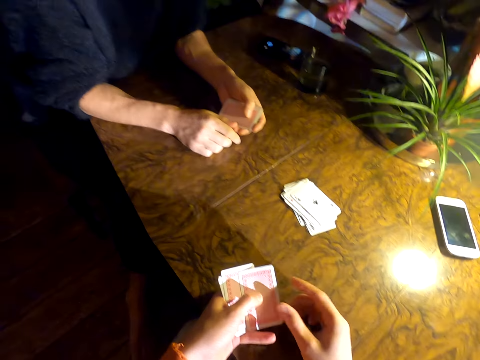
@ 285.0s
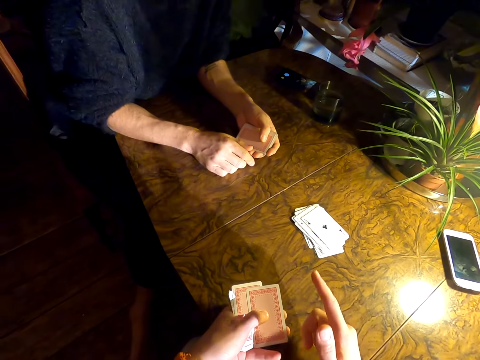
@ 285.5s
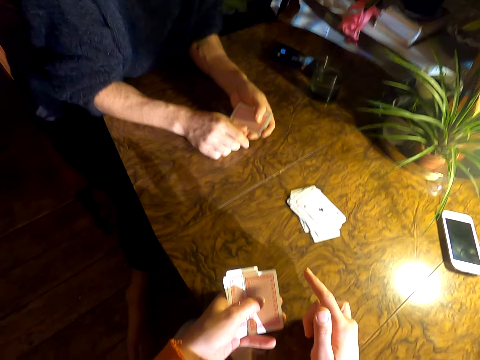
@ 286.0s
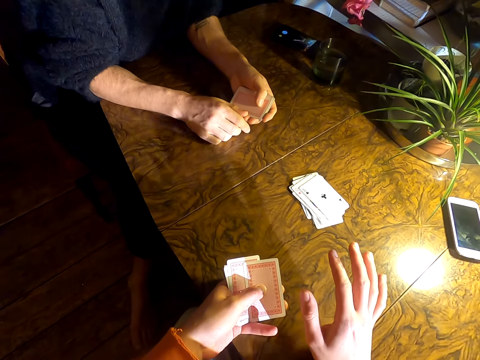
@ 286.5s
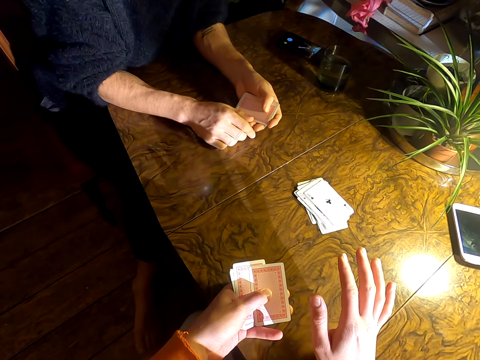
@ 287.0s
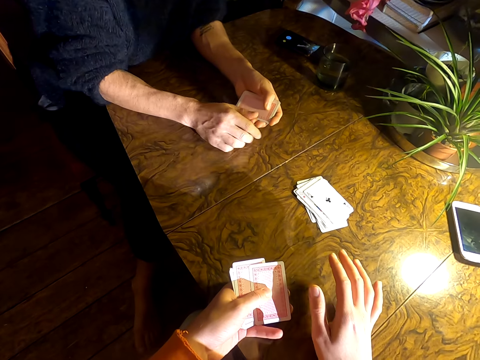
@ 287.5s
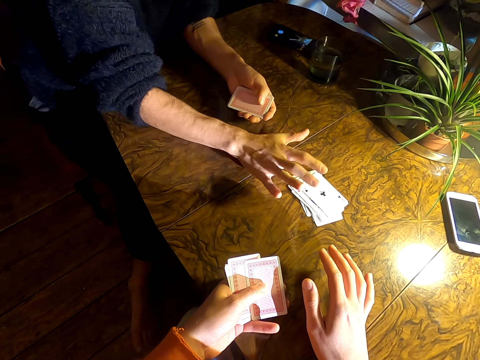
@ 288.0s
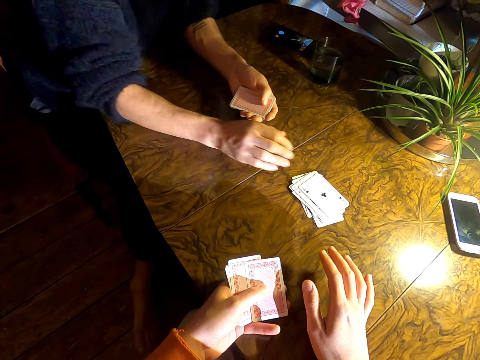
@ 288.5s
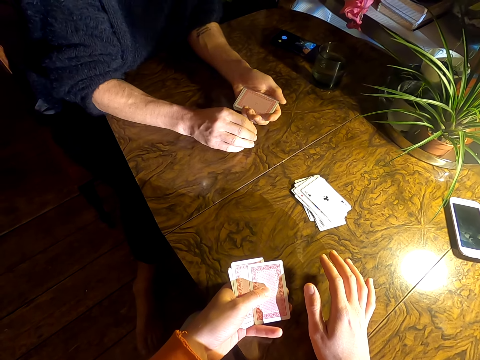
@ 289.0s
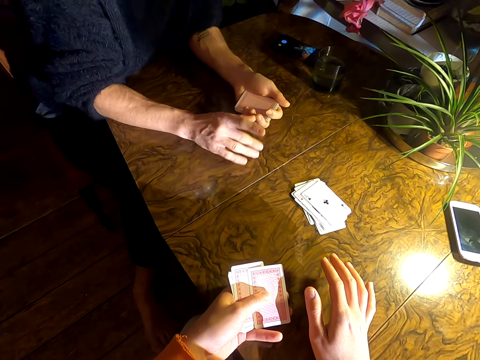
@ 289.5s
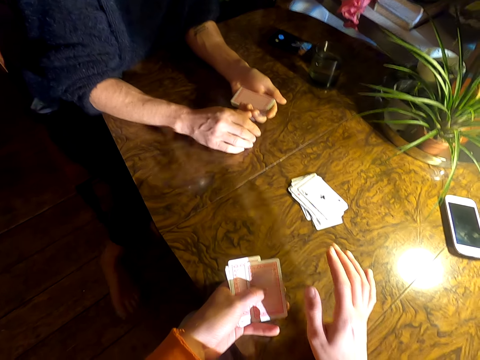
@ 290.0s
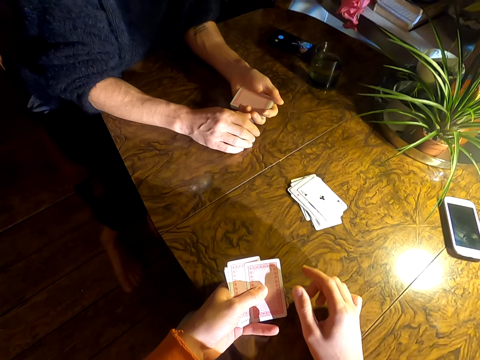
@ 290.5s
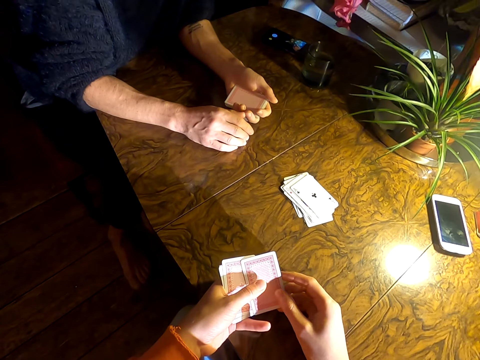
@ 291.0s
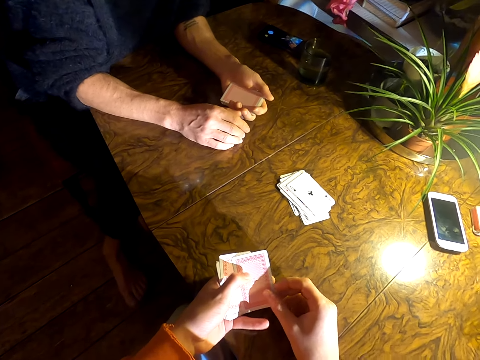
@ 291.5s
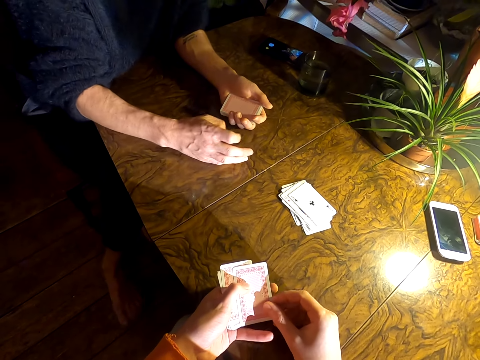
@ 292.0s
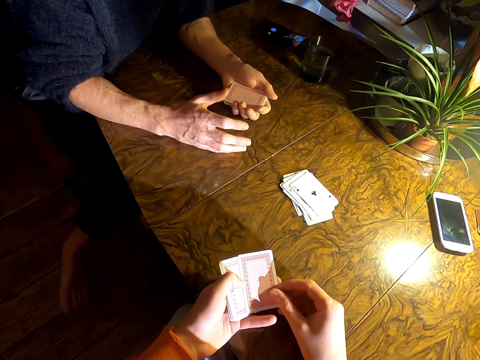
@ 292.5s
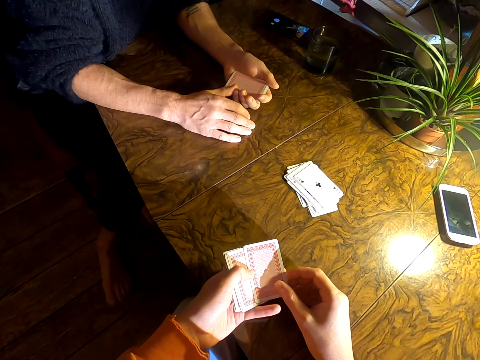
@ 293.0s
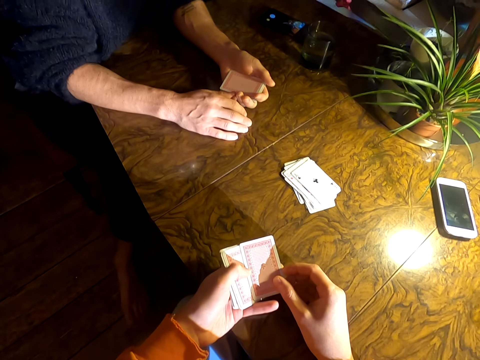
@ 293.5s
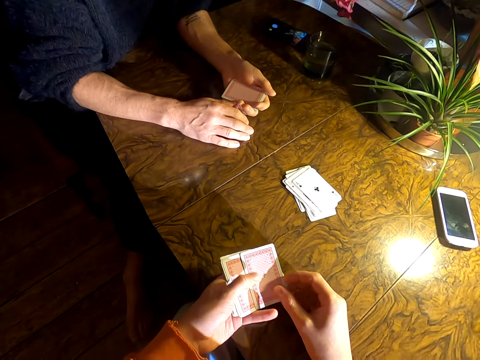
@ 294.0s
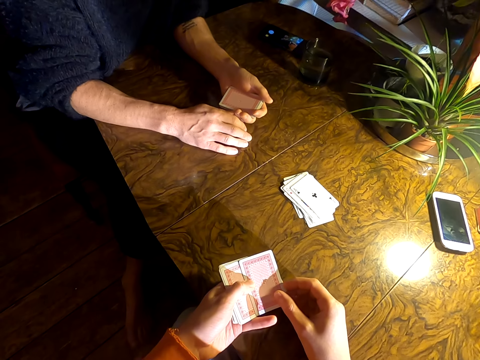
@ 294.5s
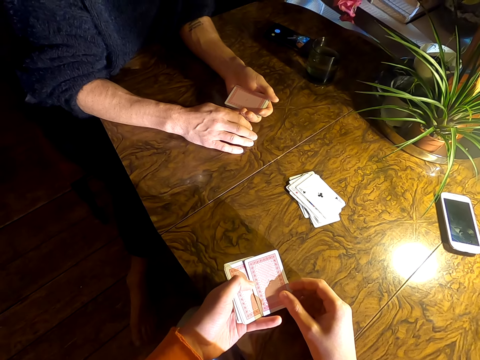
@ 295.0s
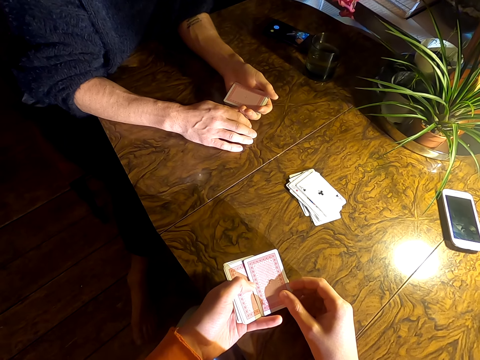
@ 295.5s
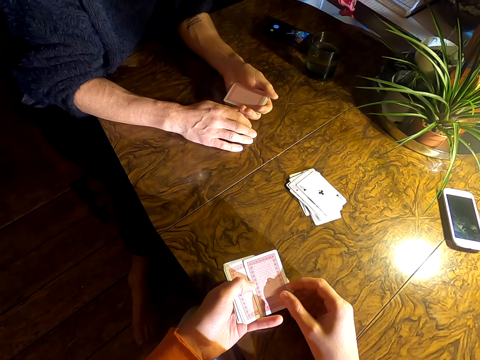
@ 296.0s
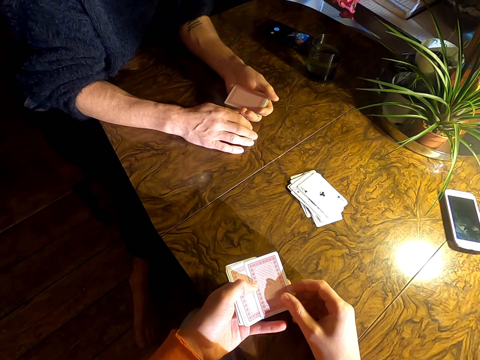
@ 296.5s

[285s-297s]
The camera wearer points a finger. They talk to a man. The man lifts a hand. The man looks around. The camera wearer lifts a hand. The man lifts a hand. The camera wearer looks around.

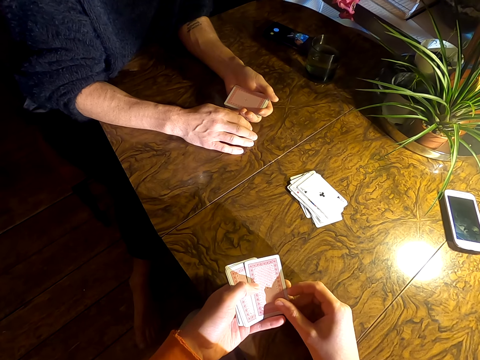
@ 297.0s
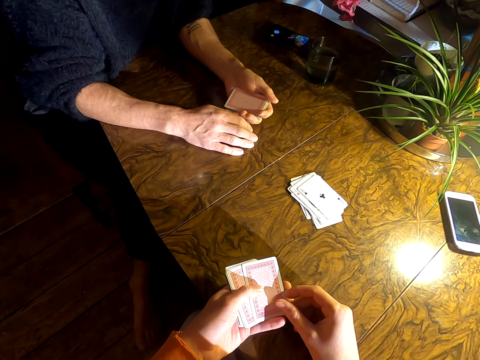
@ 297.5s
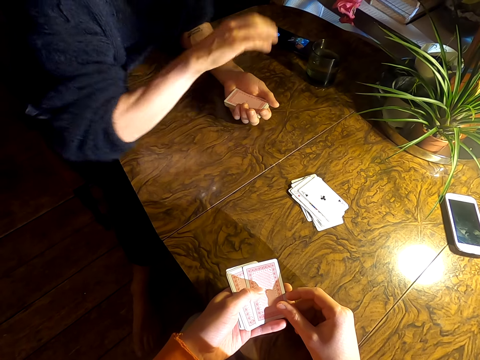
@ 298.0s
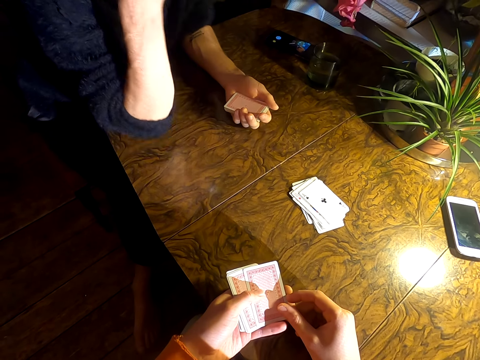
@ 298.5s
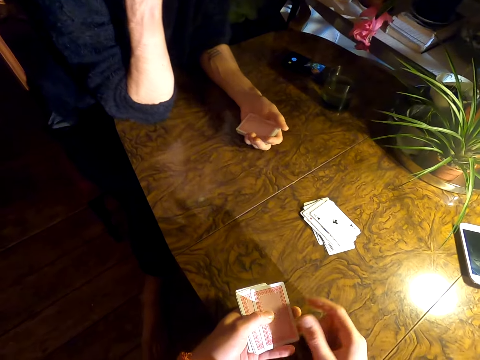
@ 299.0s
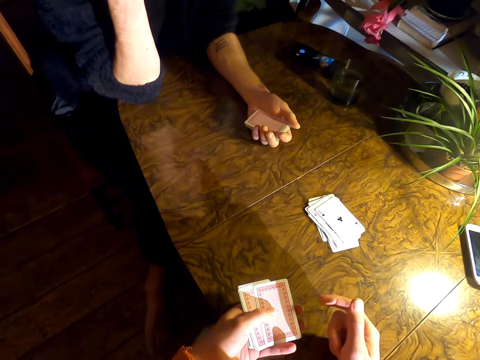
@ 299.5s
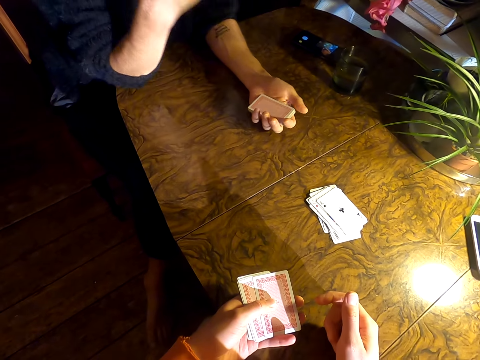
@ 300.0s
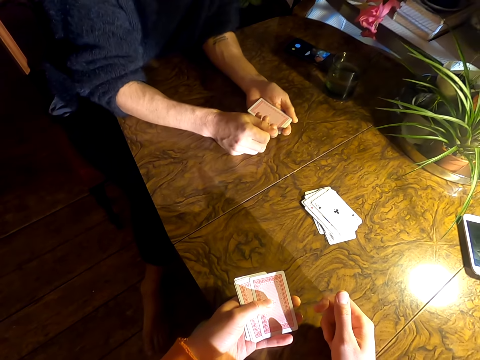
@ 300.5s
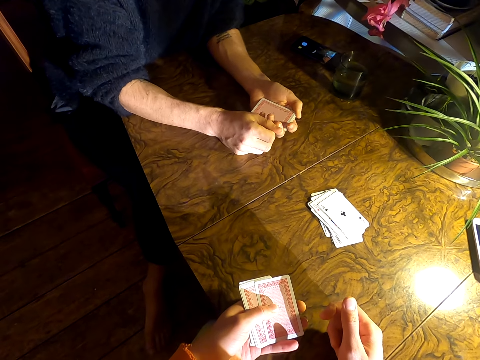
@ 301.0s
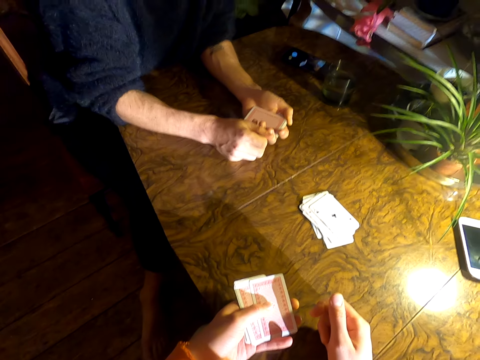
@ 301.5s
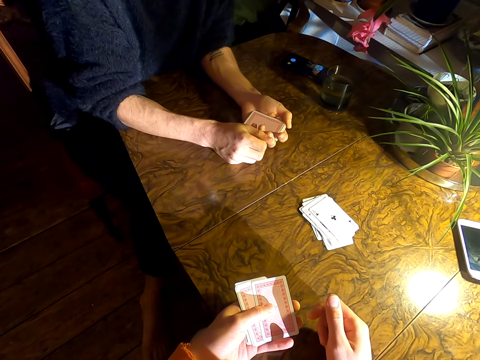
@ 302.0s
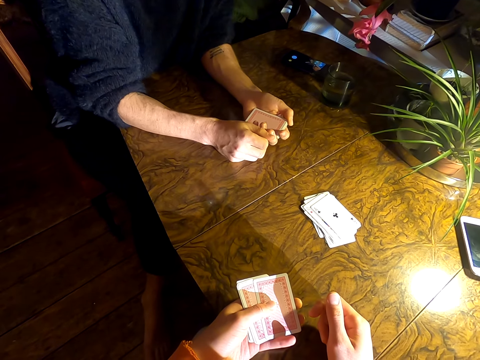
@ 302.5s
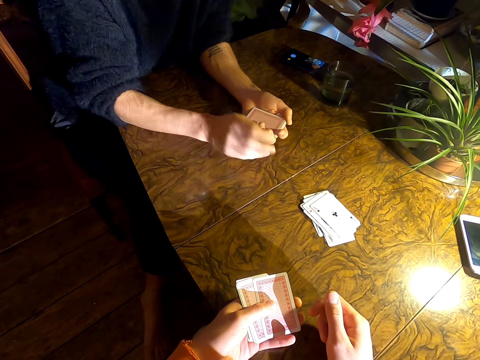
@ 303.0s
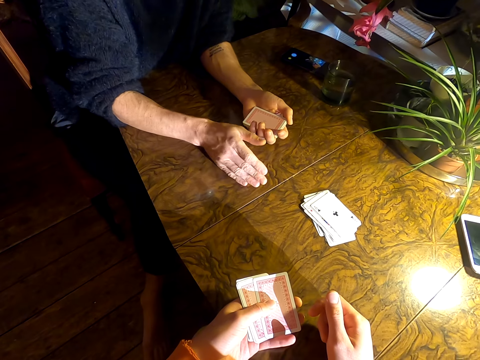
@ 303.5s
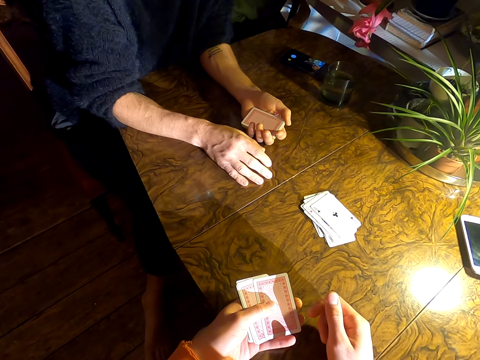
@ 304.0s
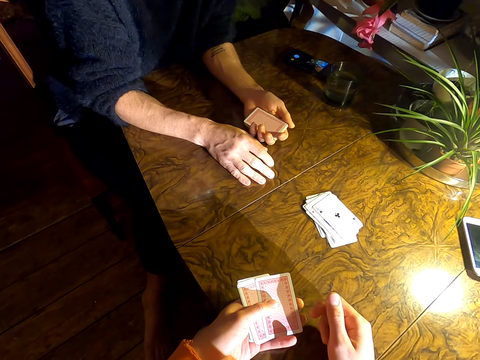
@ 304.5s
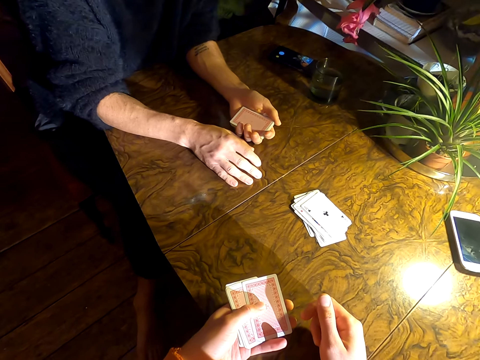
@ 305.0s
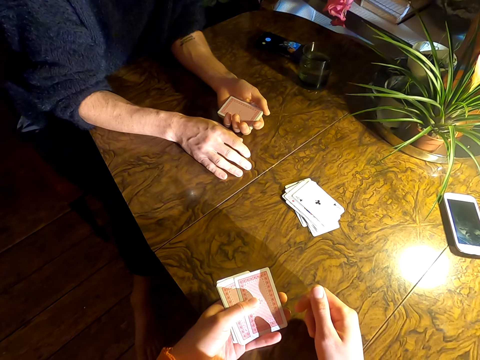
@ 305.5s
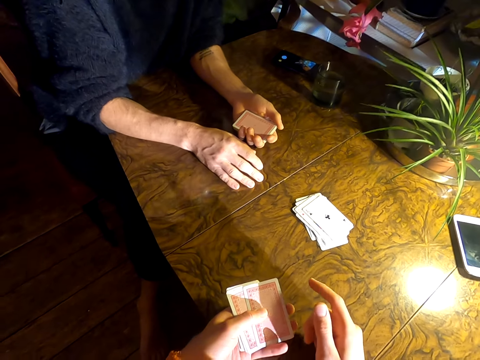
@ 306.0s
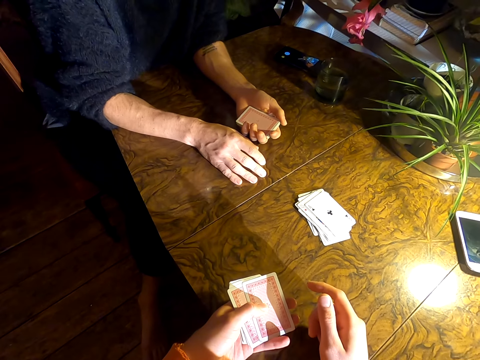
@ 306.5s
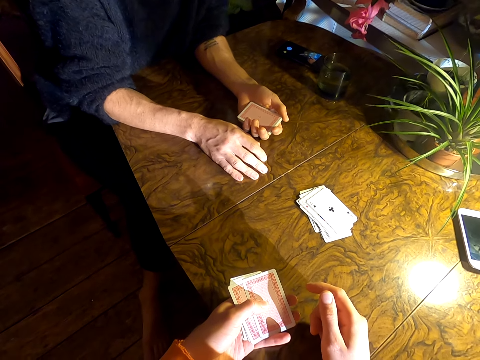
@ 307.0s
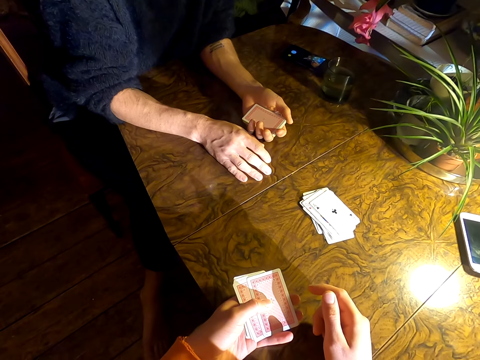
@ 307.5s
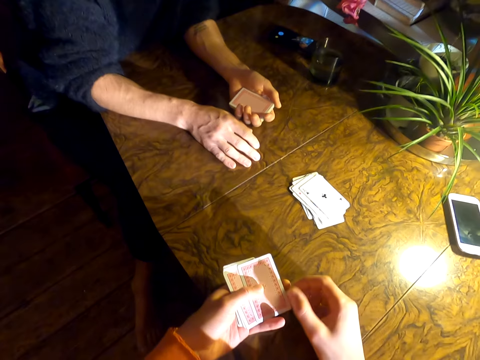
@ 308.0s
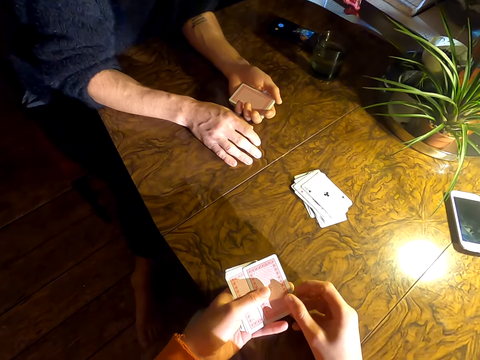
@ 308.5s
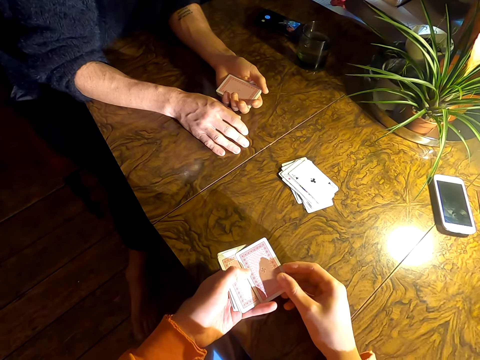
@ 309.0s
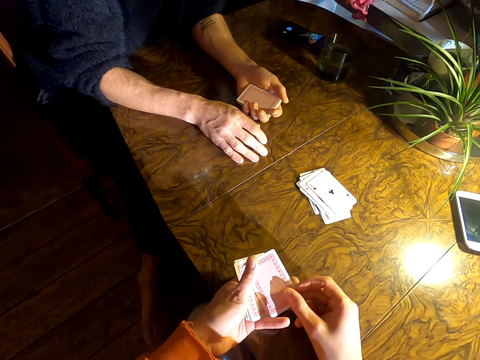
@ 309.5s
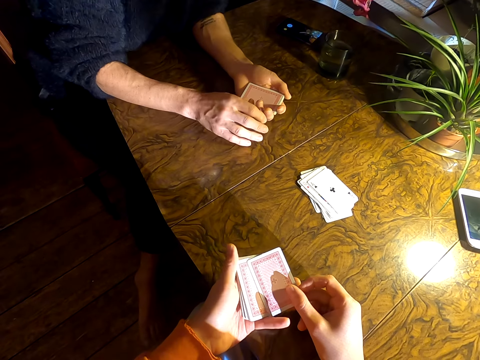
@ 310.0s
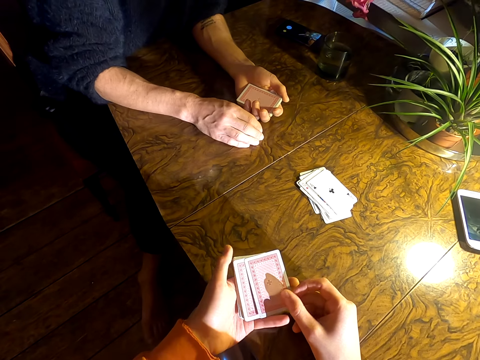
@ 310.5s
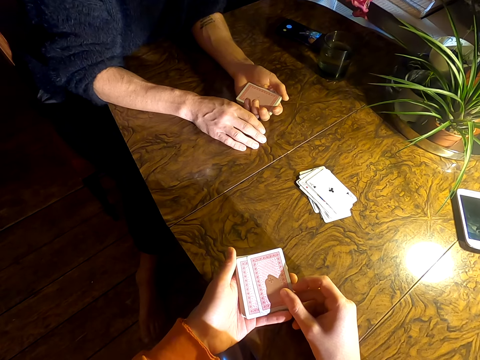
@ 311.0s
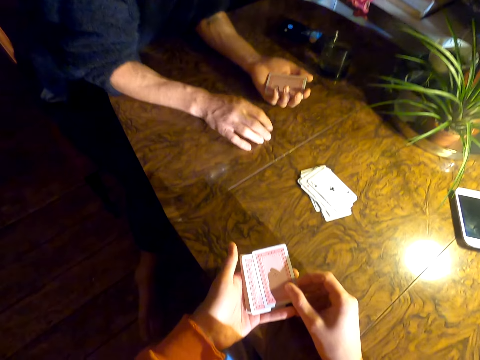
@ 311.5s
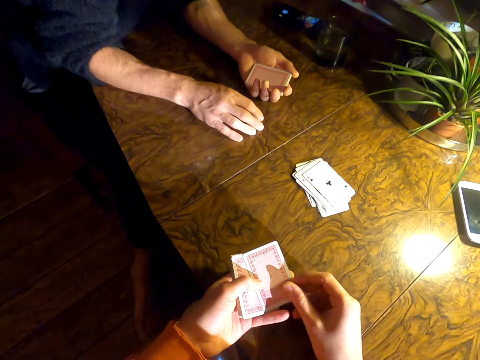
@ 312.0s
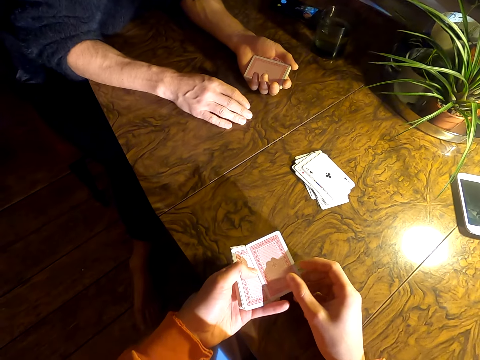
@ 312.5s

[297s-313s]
A person sways a hand. The camera wearer lifts a hand. The person puts a hand on a table. The person taps a hand on the table. The person looks around. The camera wearer sways a hand. They look around. The person sways a hand.
